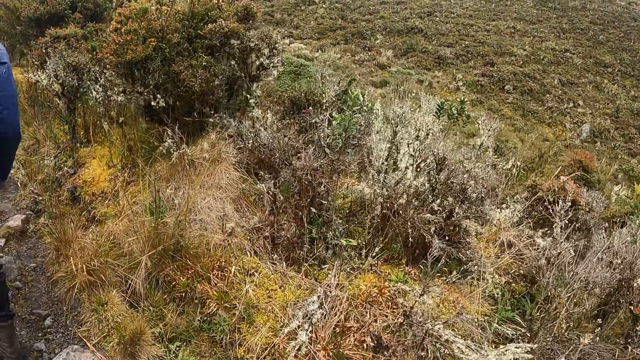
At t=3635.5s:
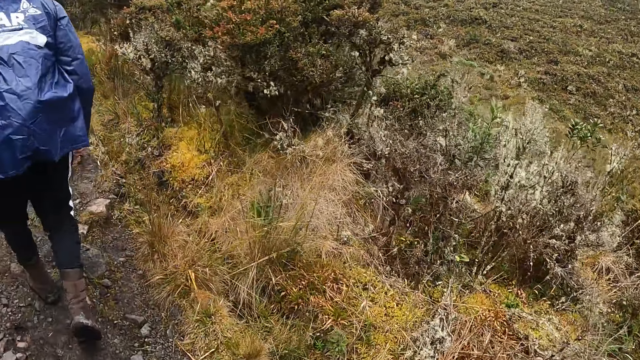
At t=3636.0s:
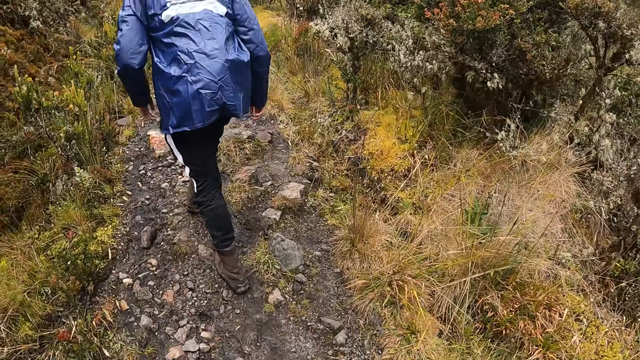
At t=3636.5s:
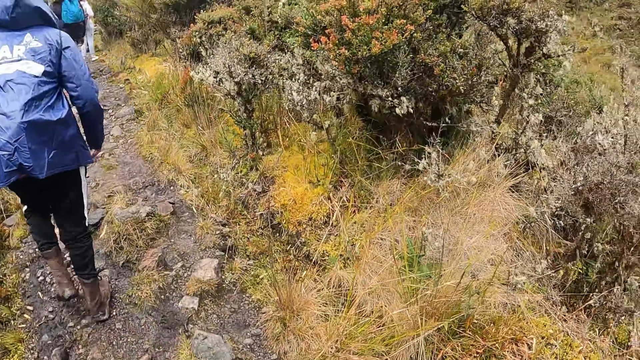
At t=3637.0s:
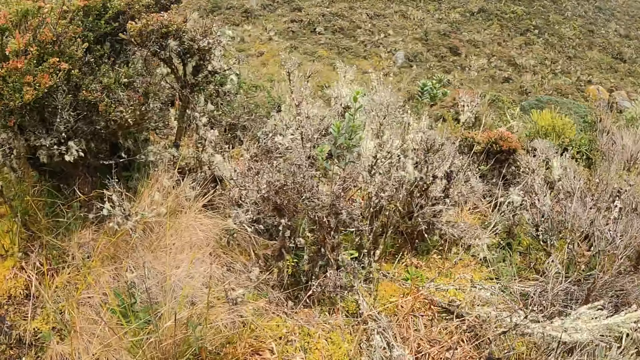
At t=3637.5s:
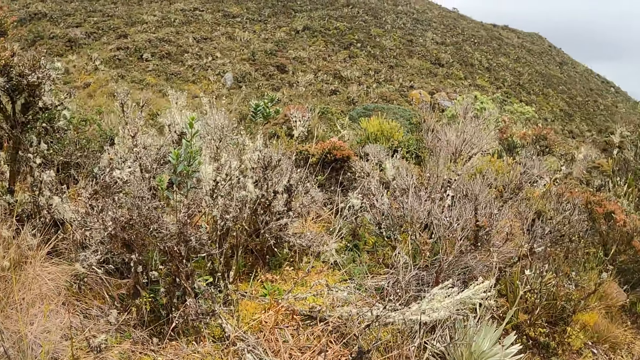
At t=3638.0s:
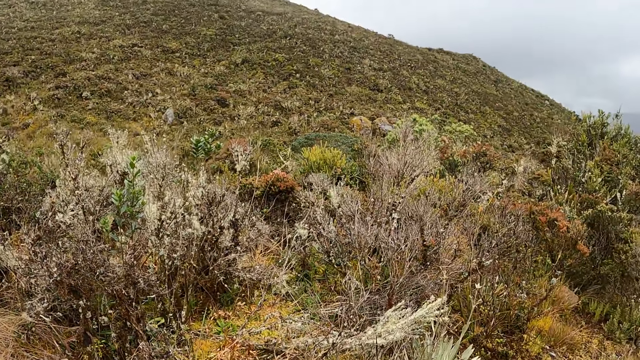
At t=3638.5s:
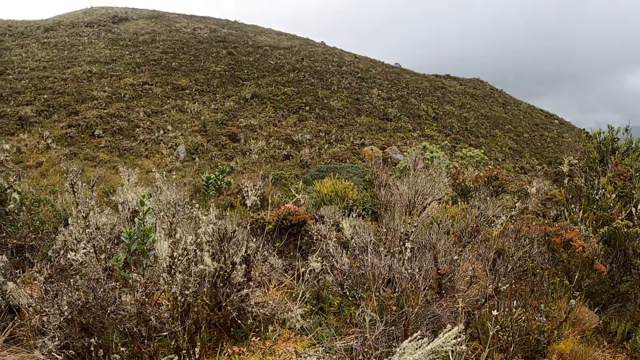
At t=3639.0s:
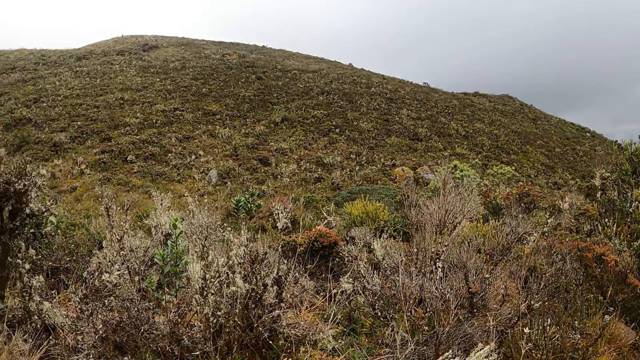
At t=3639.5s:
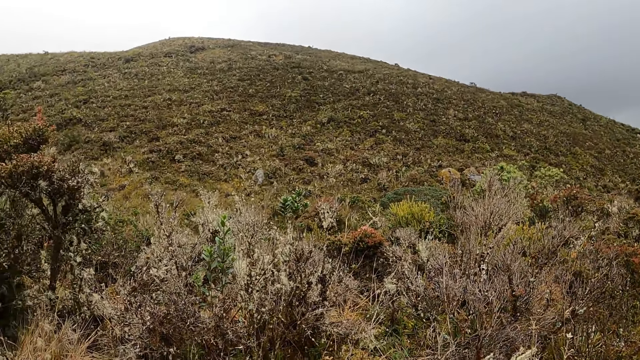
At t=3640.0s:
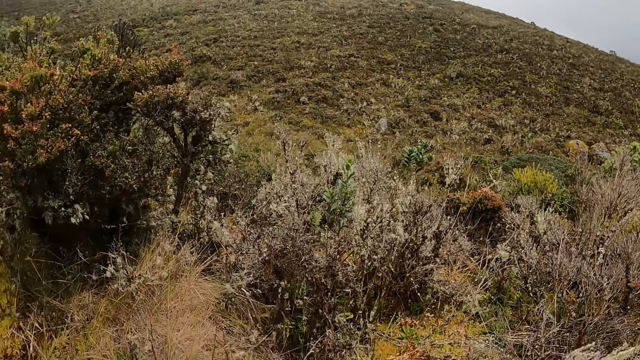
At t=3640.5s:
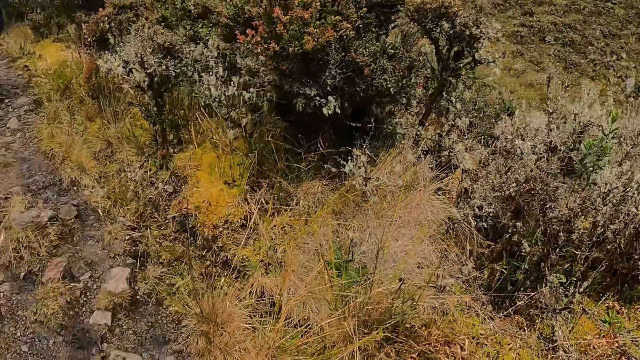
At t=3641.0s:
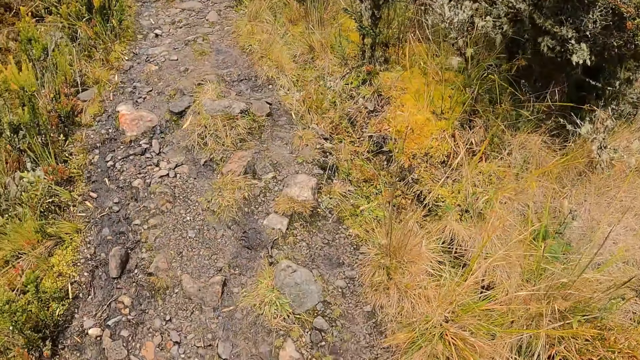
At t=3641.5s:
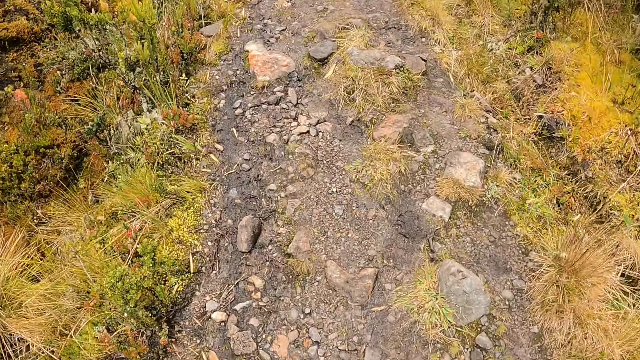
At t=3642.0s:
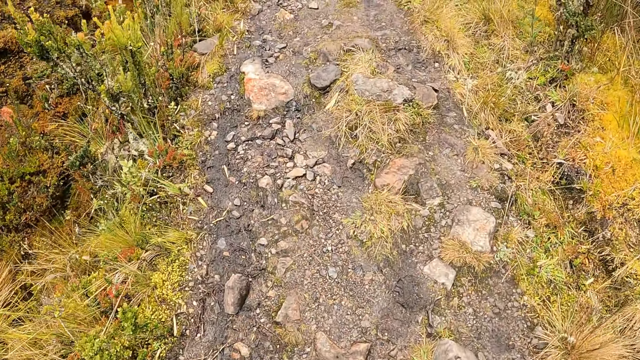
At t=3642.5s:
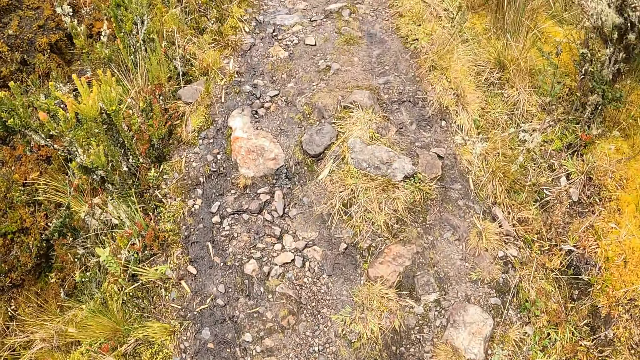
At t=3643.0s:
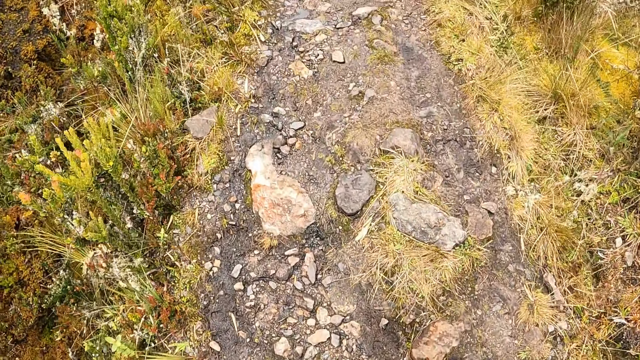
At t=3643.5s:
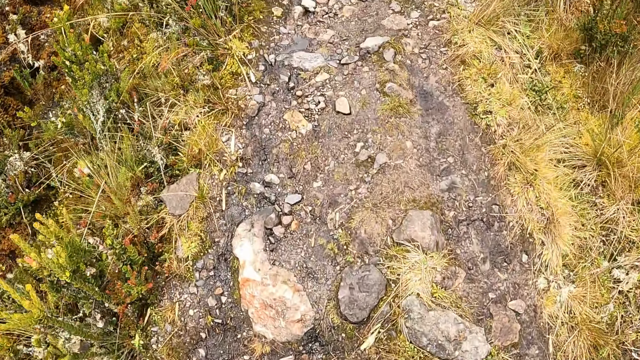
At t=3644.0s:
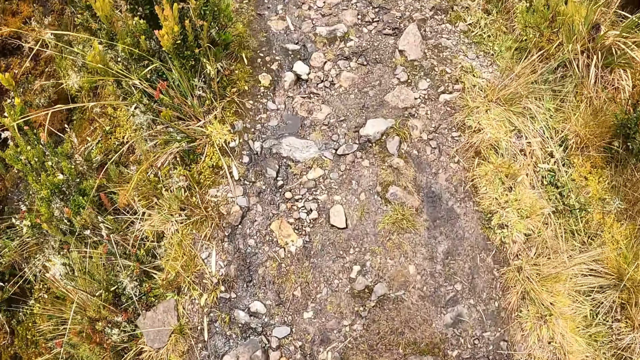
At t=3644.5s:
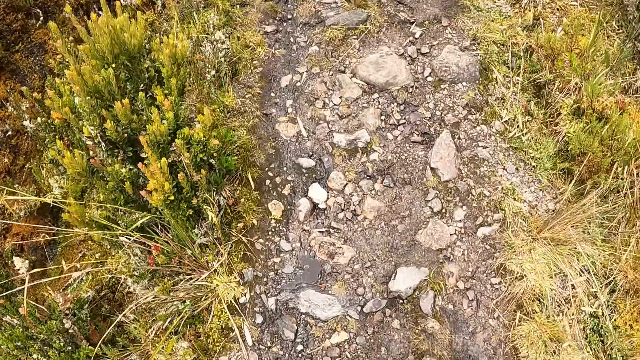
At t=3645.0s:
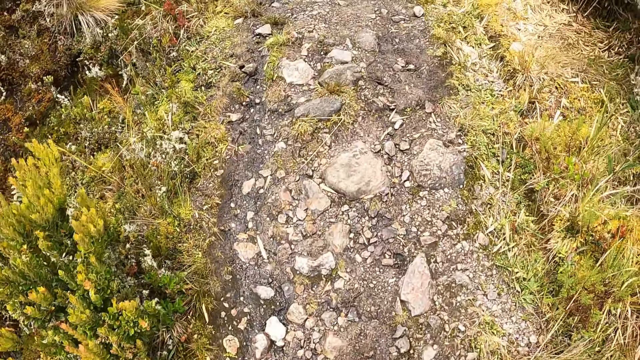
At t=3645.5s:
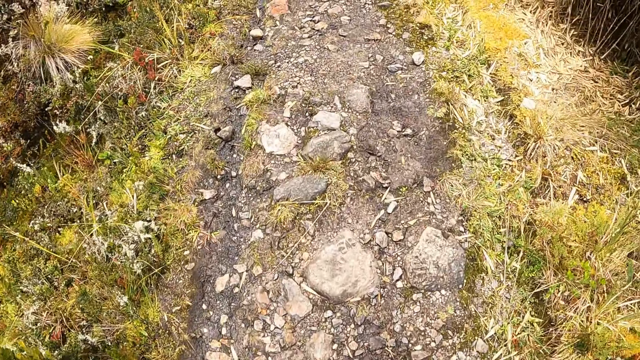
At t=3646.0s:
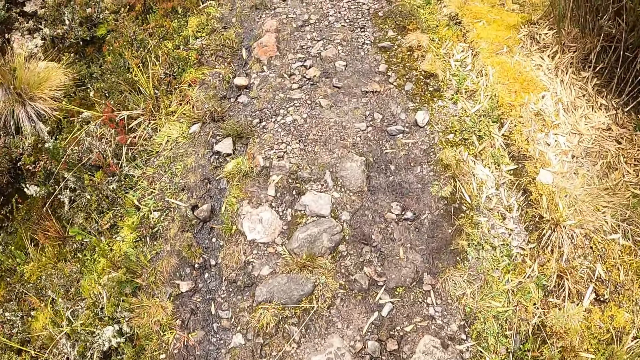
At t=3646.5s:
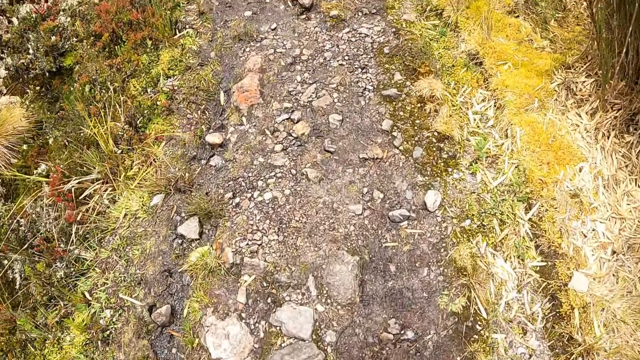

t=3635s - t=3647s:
The camera wearer looks around the compound. They walk along on a path.

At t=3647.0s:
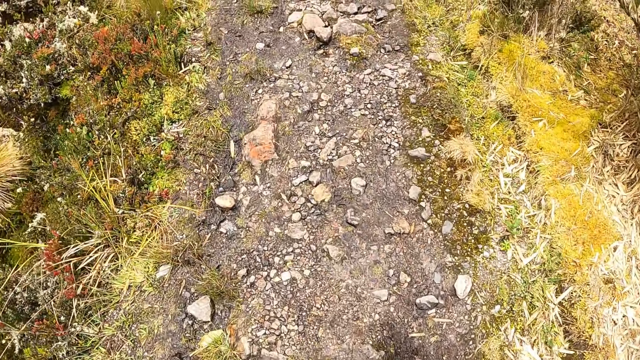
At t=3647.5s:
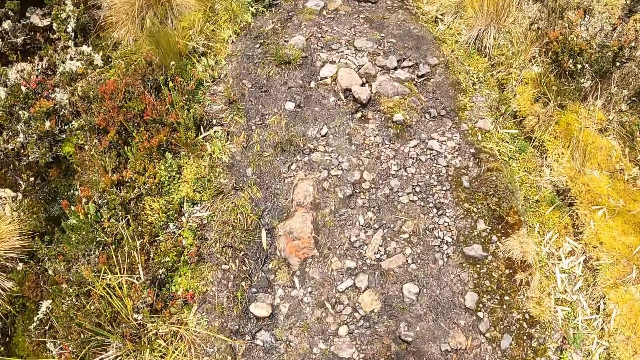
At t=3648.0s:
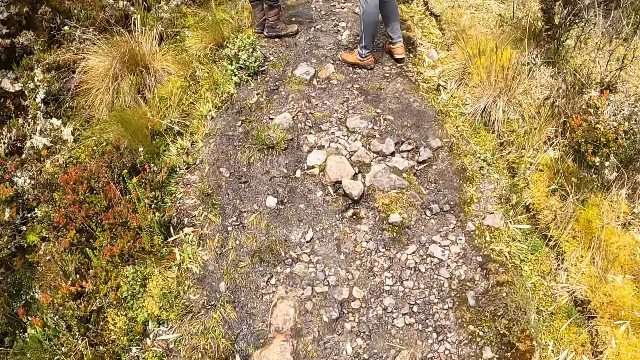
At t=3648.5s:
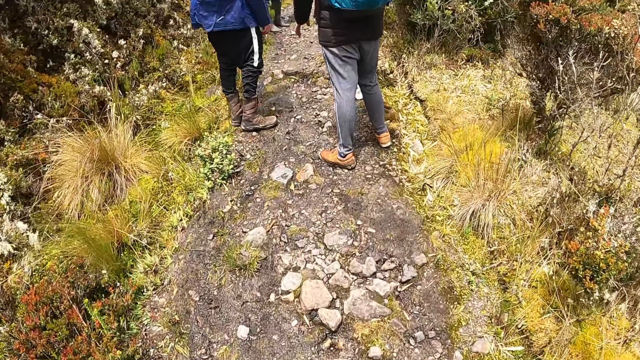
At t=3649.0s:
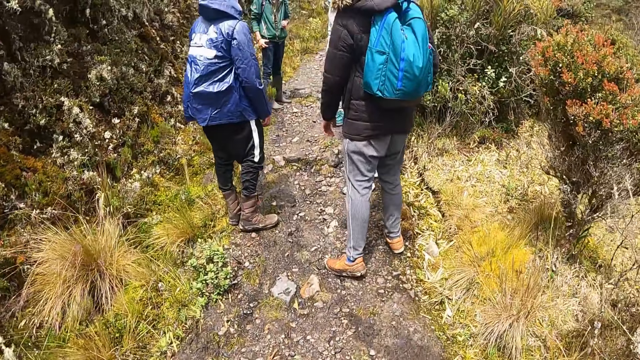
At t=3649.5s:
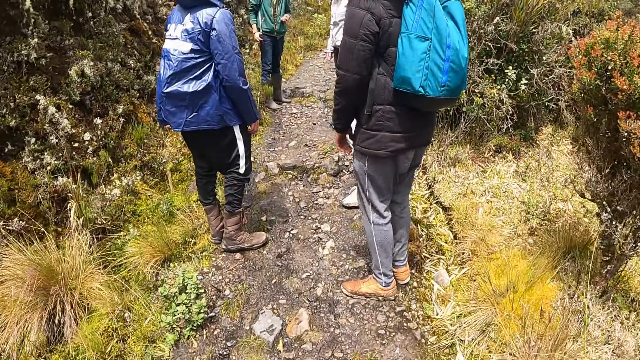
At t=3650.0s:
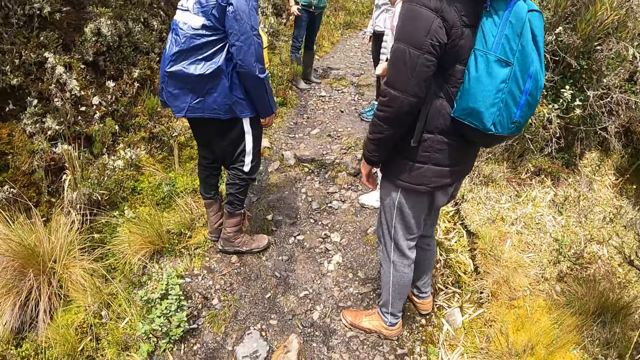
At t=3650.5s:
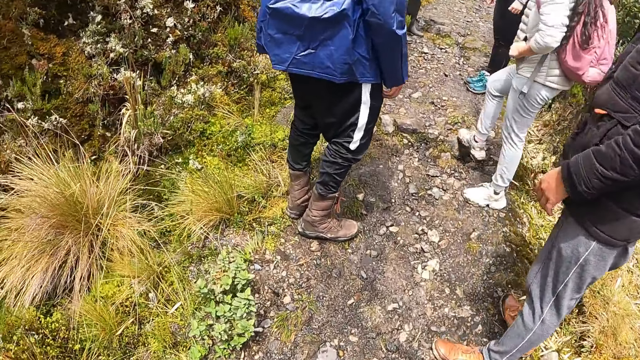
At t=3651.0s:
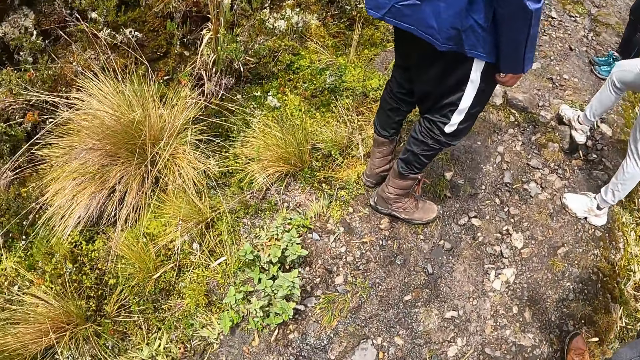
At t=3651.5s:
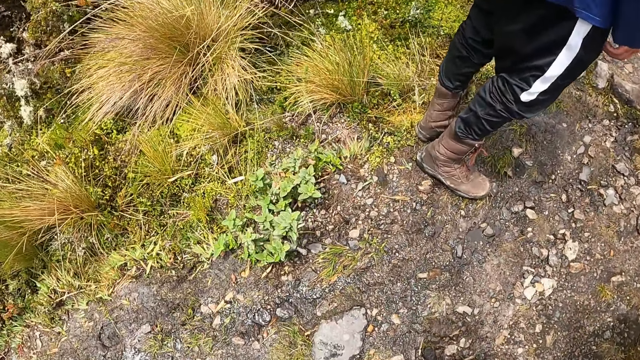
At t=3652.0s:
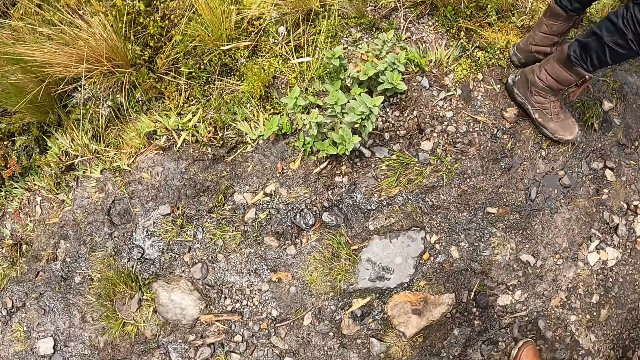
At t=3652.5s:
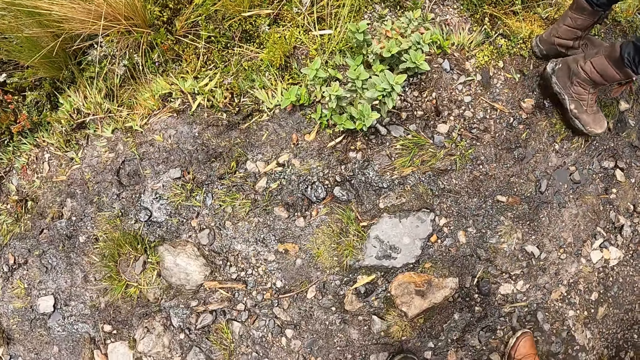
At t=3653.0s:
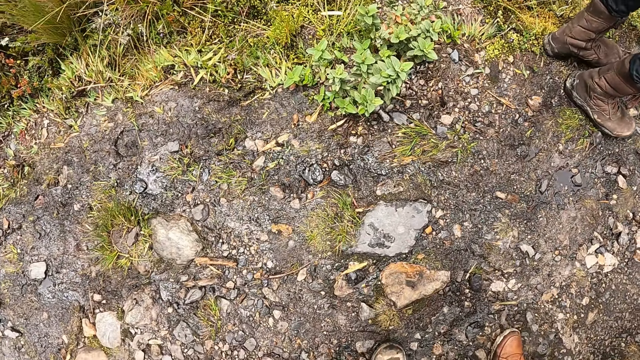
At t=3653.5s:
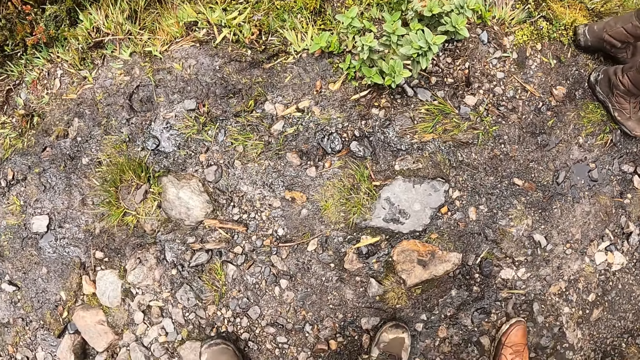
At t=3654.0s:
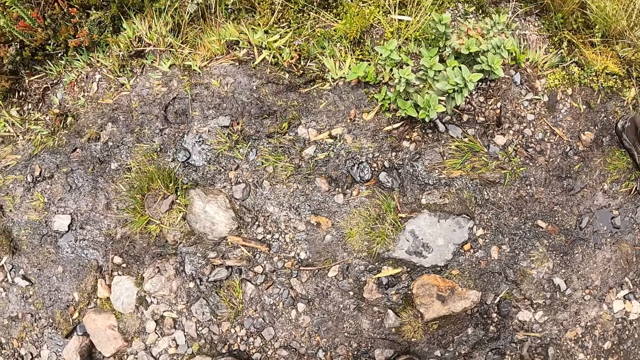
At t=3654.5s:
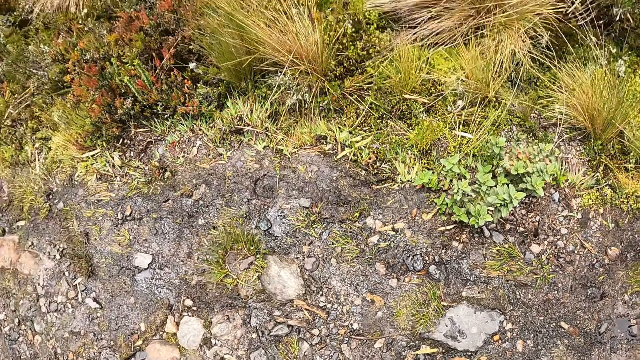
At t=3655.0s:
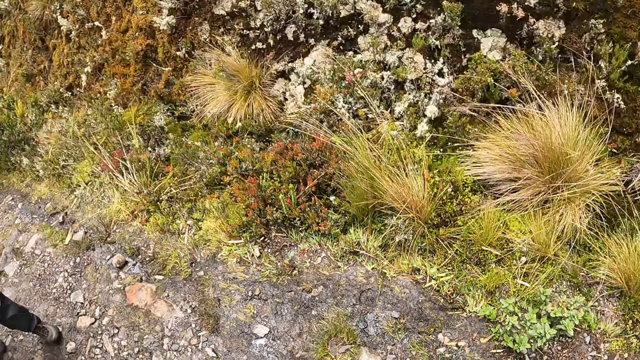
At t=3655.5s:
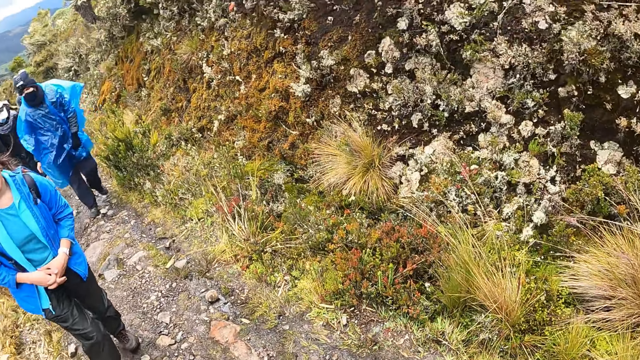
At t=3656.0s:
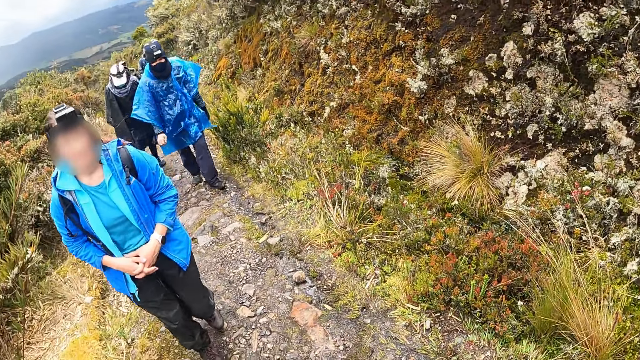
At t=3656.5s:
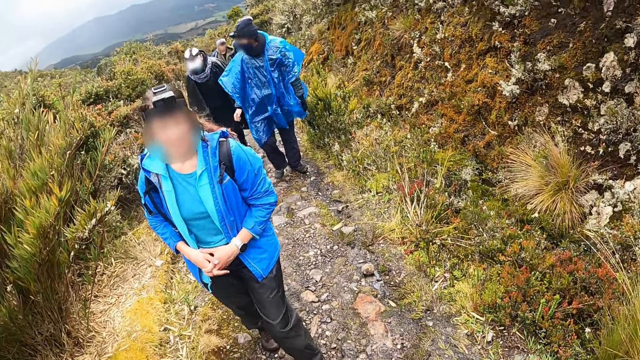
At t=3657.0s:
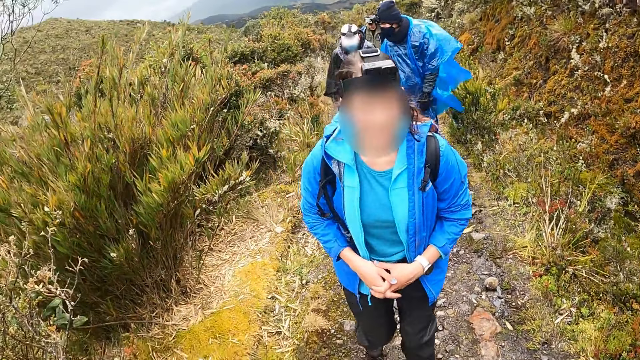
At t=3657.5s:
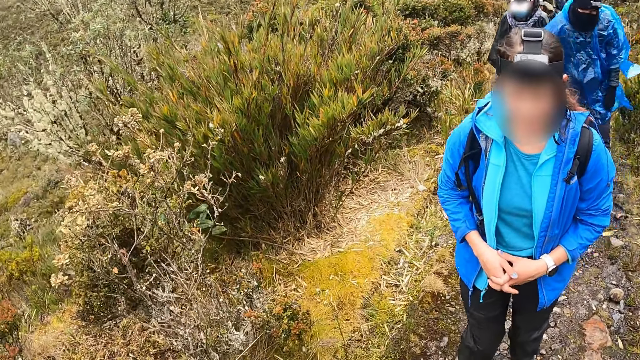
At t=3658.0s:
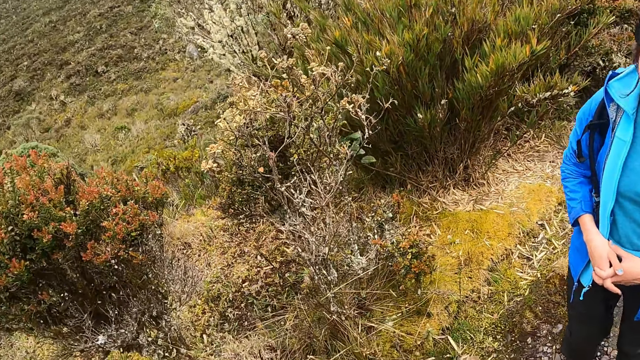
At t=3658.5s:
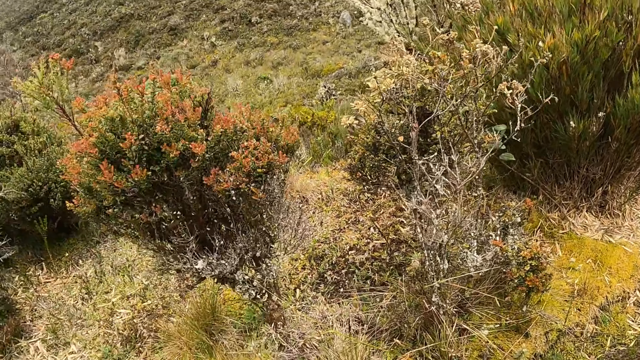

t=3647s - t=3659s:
The camera wearer looks around the ground. They turn around.
